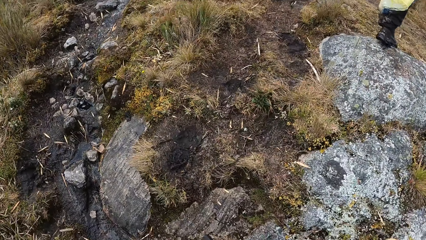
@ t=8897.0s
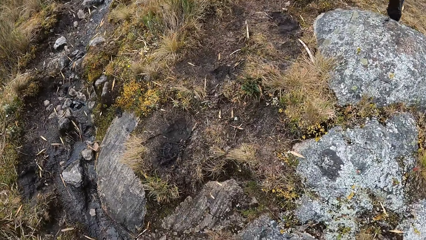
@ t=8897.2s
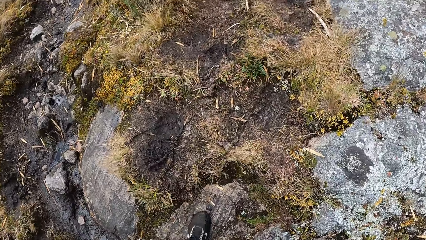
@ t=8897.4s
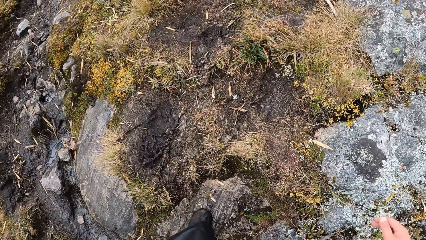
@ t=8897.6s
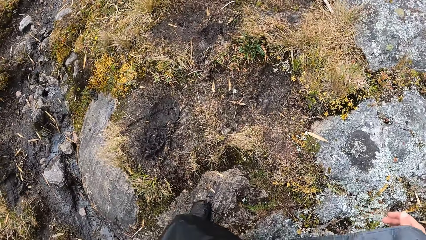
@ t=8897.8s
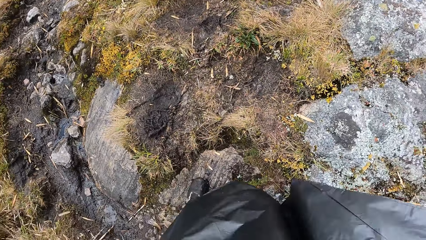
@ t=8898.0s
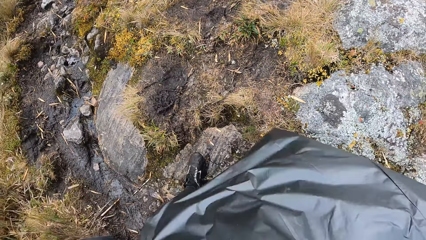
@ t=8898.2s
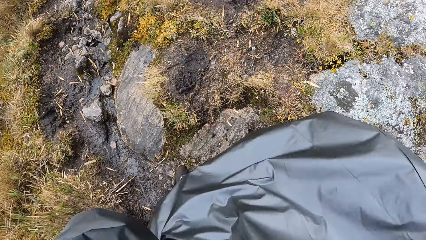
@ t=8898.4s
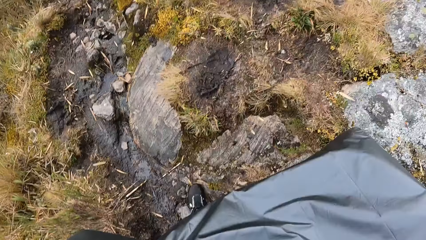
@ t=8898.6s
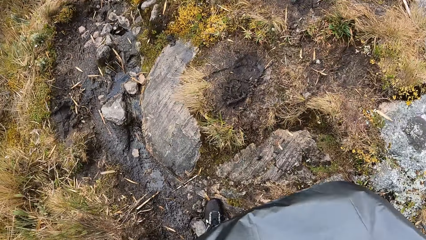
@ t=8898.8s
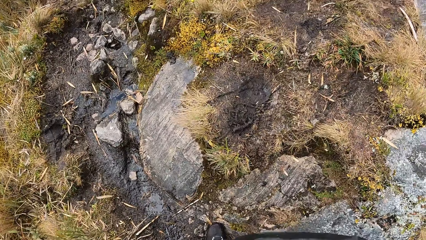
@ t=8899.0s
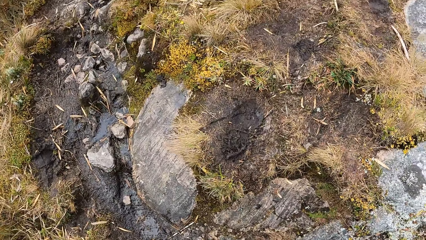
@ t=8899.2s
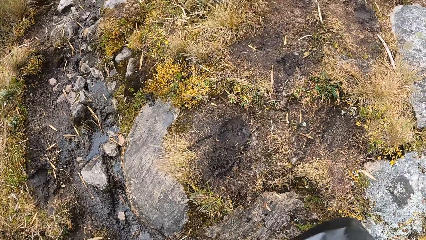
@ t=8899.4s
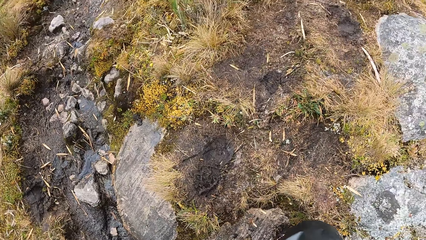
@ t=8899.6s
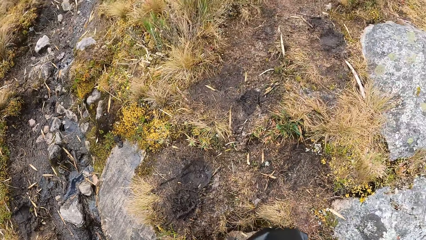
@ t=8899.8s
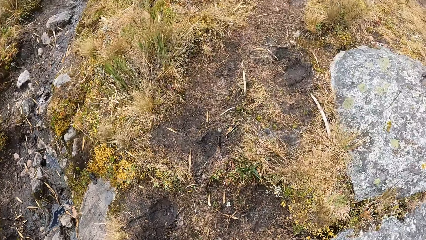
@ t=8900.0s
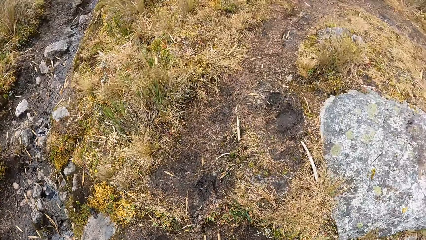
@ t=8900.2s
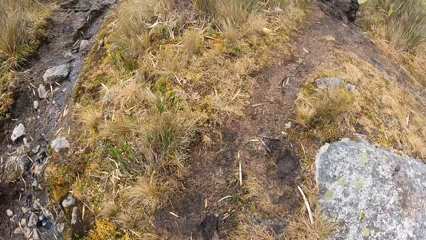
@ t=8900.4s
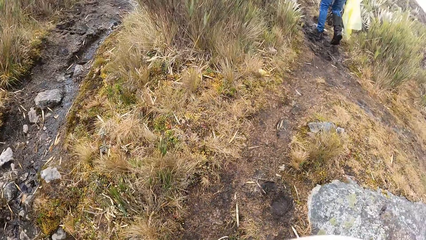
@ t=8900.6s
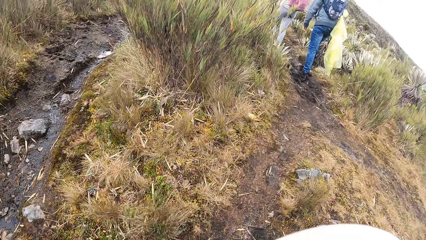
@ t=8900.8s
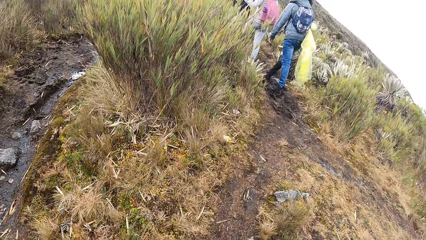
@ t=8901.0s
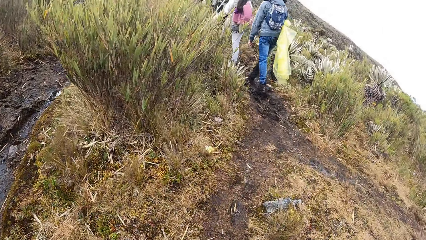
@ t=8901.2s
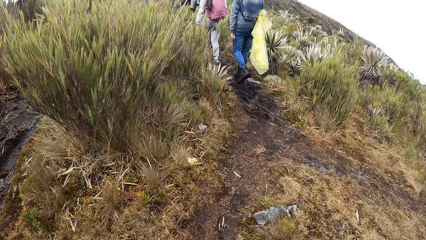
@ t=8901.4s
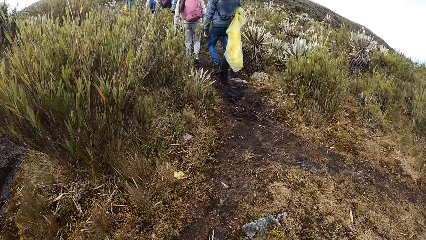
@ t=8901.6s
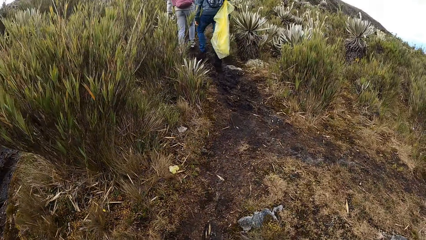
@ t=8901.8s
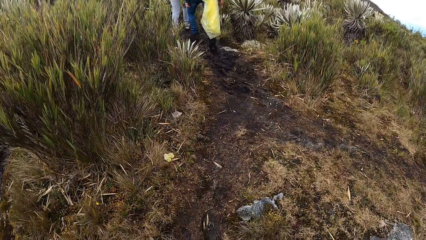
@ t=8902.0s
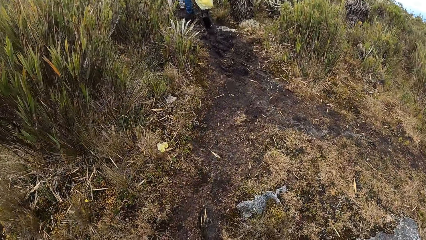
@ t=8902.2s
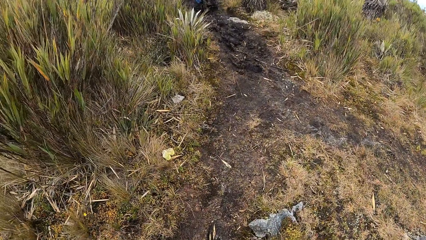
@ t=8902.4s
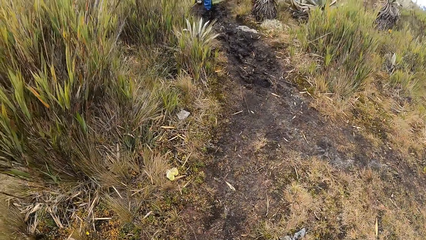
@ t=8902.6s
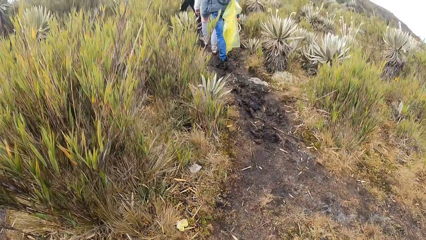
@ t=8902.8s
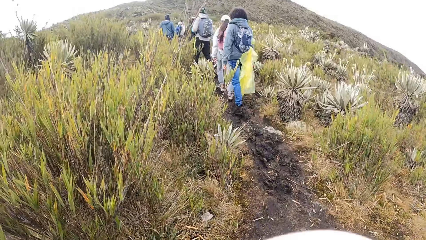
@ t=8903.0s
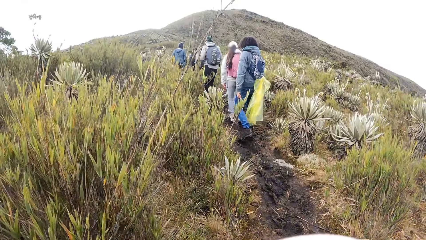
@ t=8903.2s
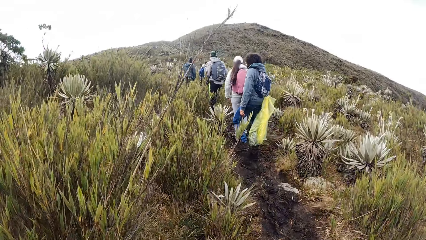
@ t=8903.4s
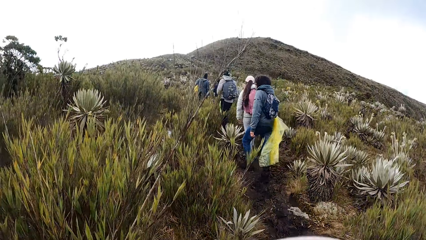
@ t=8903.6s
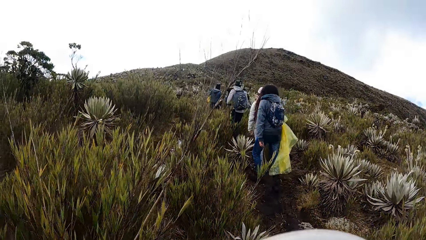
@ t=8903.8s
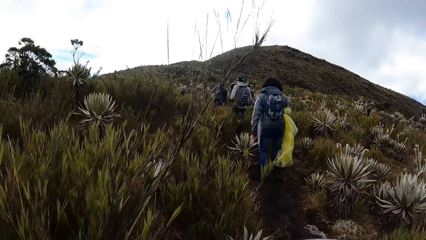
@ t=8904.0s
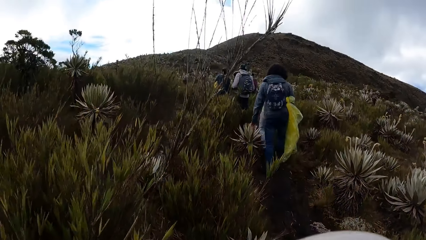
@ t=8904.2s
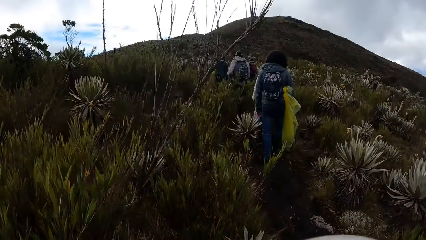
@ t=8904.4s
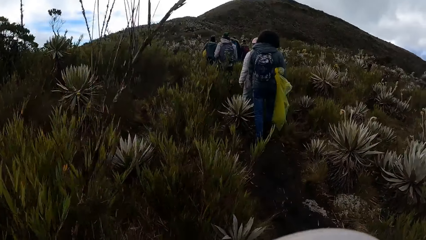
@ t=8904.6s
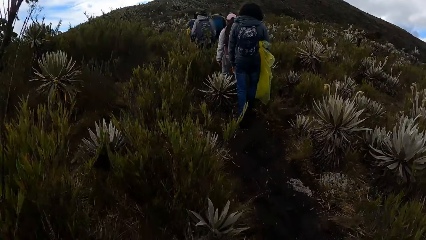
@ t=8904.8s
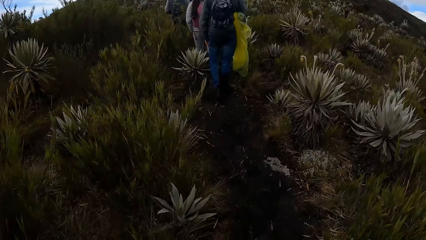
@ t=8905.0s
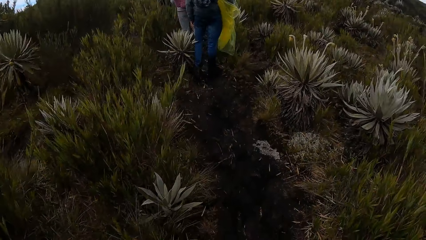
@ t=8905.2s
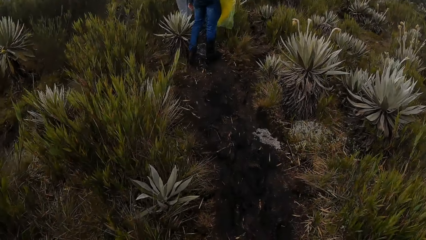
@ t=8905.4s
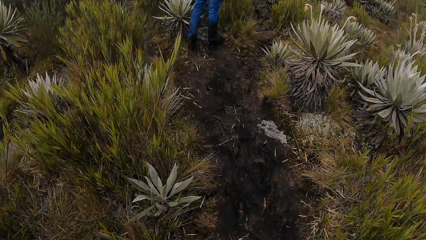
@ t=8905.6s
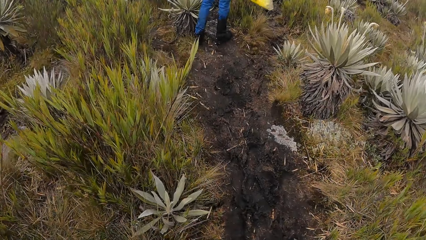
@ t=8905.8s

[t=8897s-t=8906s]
The camera wearer adjusts a polythene paper. They walk on a path.

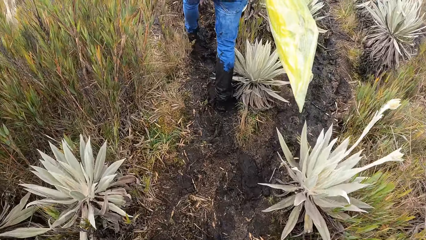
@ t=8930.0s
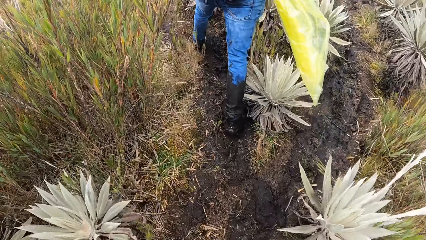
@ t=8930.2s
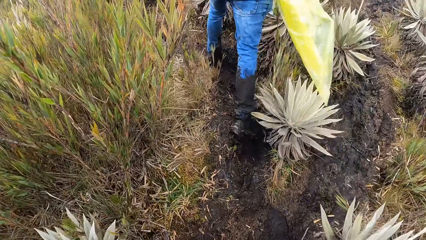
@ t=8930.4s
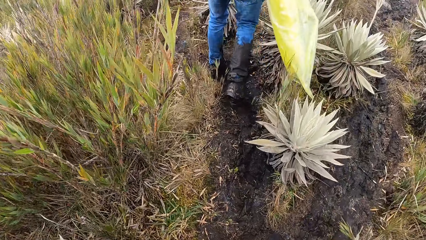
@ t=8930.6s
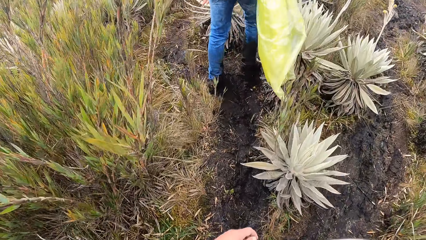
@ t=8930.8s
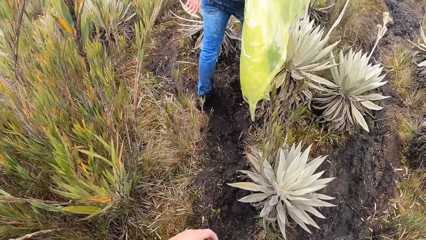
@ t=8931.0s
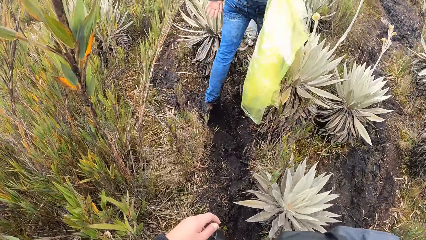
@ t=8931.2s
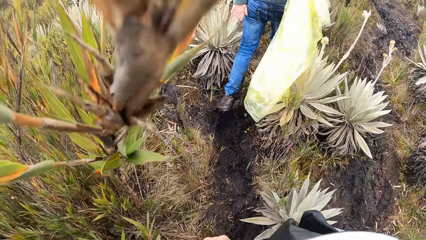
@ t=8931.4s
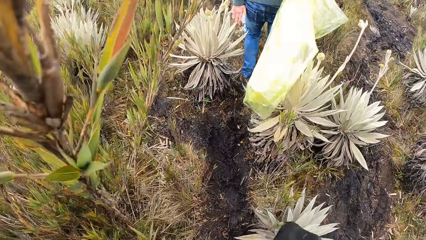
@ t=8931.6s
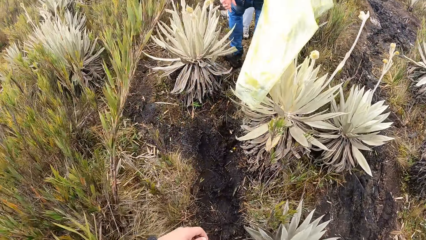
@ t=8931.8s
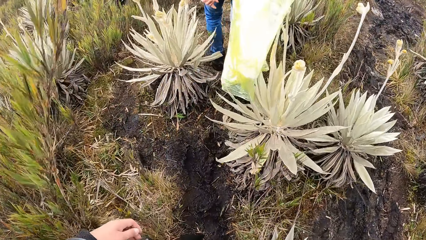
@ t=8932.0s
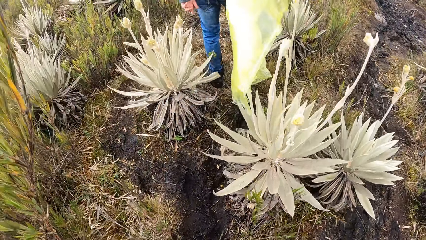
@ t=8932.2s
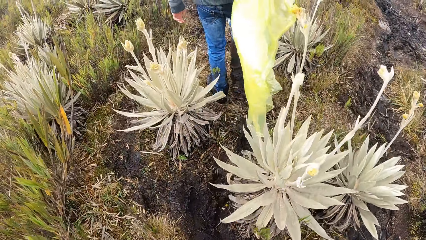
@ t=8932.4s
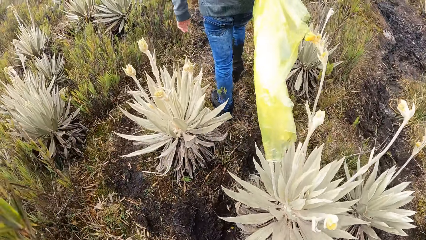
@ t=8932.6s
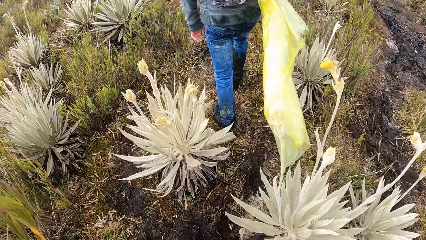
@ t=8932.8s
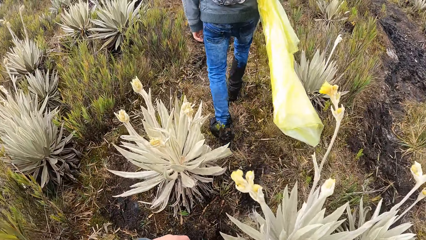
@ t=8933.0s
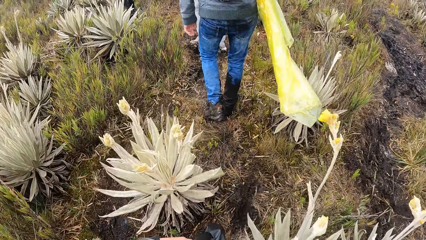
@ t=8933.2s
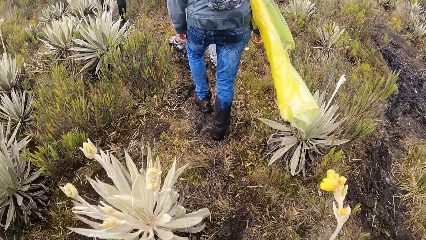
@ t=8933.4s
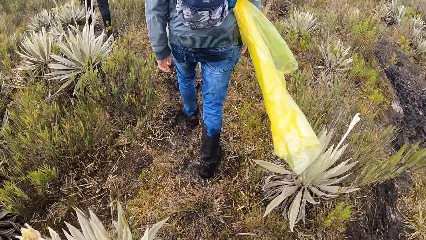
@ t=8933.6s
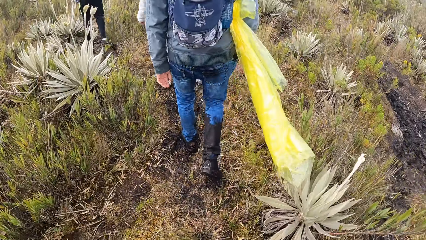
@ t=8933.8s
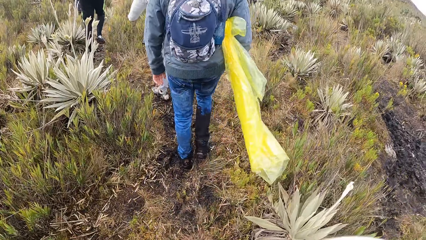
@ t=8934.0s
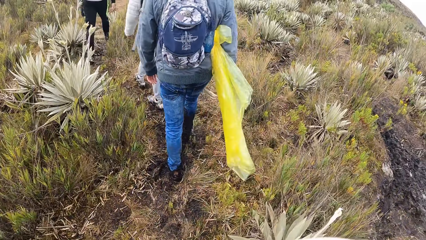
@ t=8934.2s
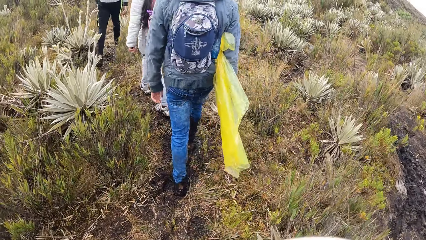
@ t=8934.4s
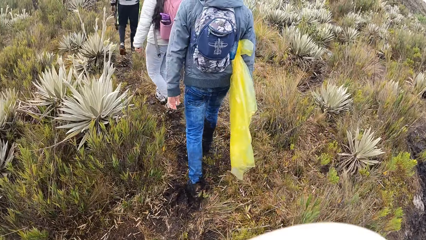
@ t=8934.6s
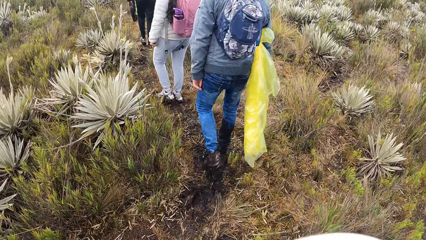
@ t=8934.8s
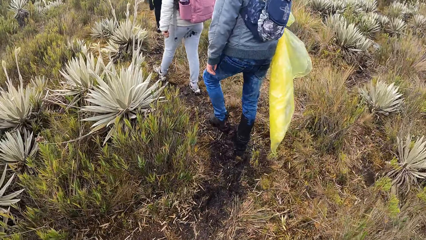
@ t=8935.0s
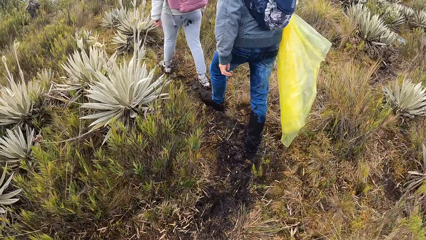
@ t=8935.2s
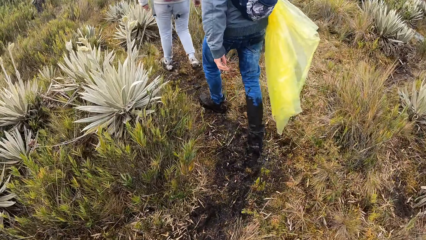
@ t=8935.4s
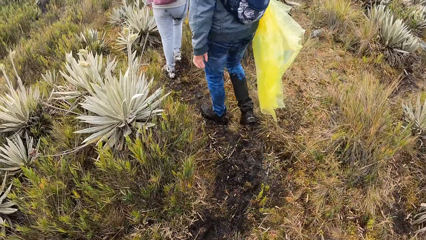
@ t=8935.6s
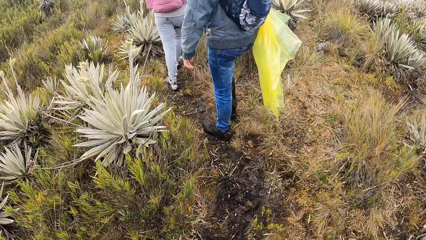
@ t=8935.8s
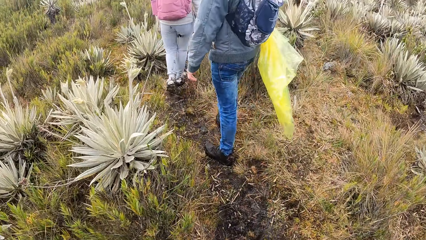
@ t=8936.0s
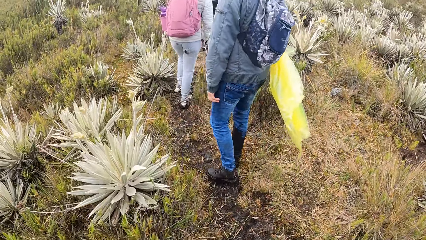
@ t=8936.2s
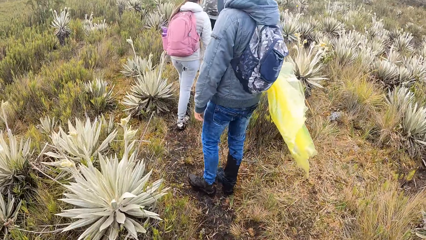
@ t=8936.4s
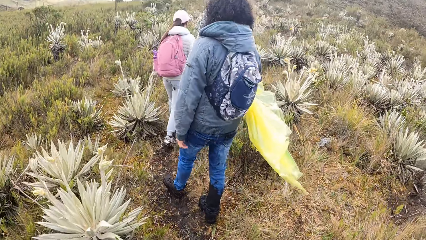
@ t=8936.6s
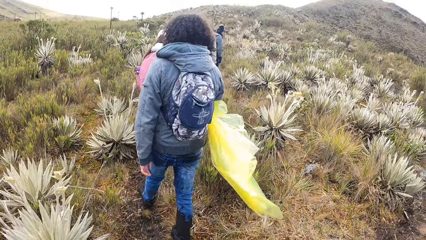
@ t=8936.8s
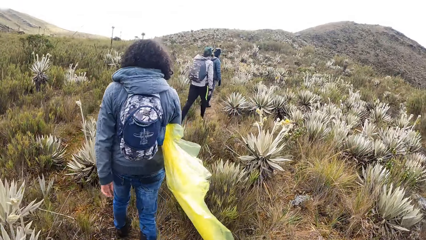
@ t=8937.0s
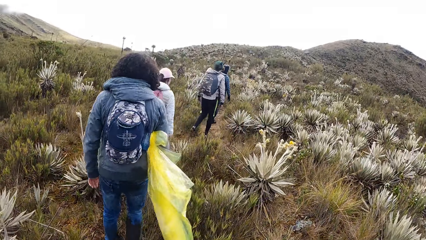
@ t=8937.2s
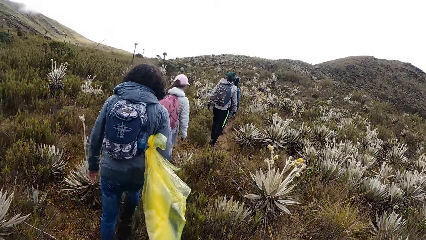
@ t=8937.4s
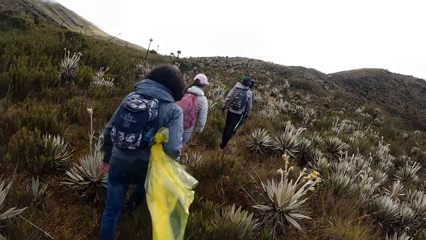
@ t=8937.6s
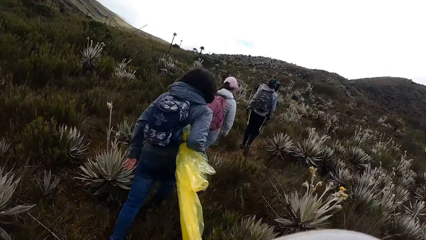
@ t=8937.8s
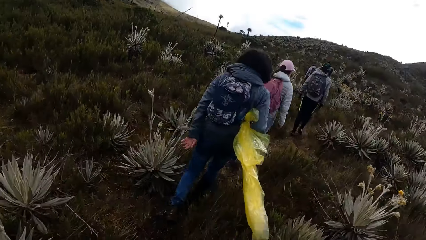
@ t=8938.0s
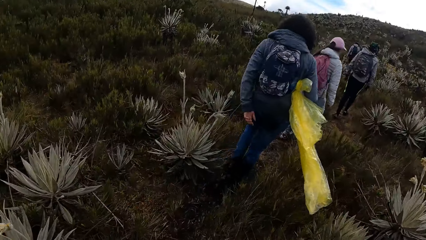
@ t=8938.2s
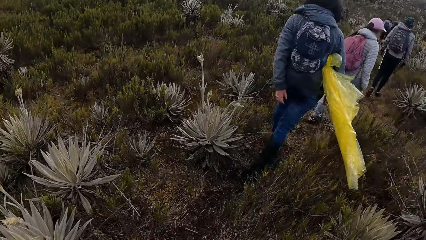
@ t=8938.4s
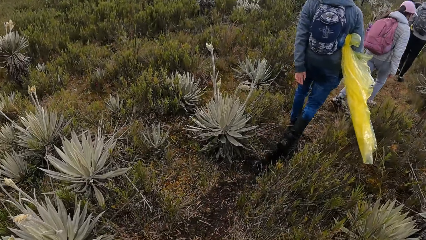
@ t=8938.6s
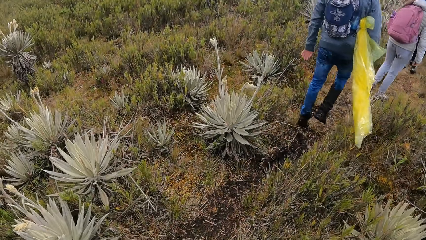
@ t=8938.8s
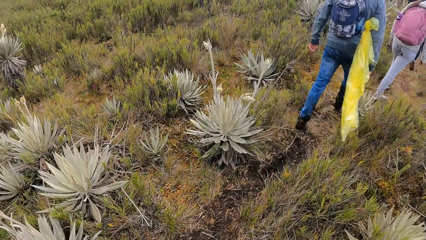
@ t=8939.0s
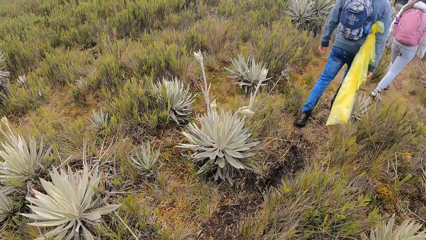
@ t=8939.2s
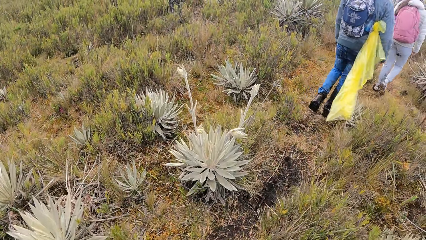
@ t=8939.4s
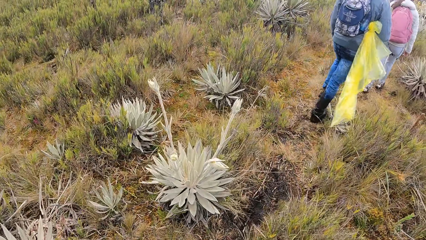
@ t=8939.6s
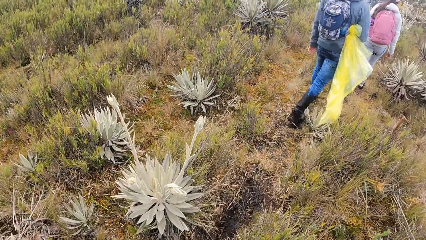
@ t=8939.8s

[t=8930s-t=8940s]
The camera wearer moves the left hand in the field. They push a plant with the left hand in the field. They walk around in the field. A person walks in the field.
